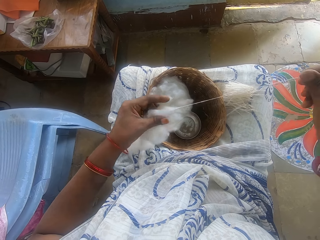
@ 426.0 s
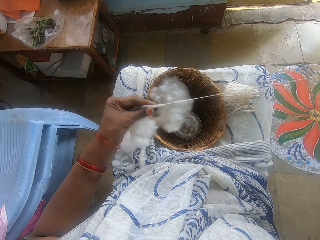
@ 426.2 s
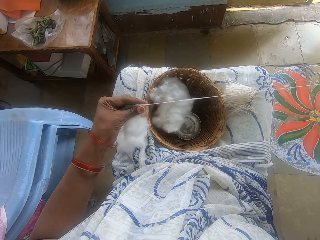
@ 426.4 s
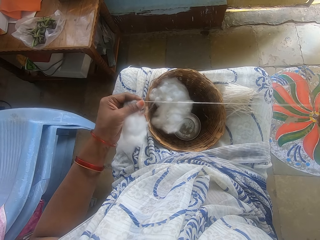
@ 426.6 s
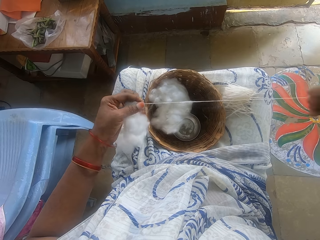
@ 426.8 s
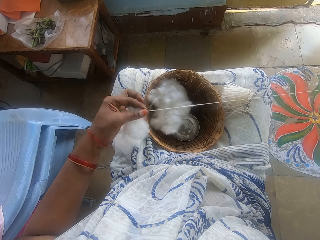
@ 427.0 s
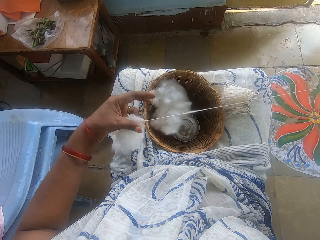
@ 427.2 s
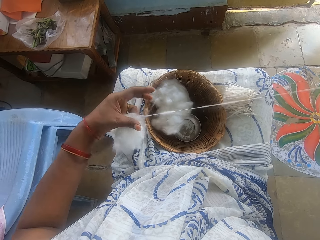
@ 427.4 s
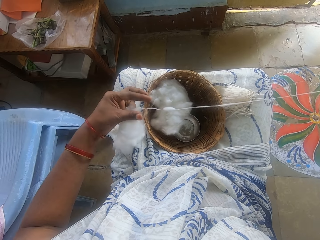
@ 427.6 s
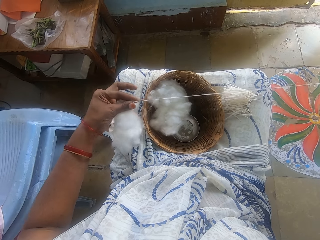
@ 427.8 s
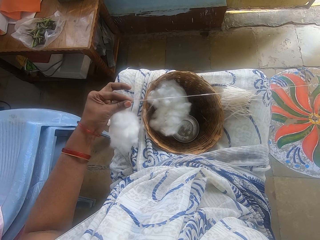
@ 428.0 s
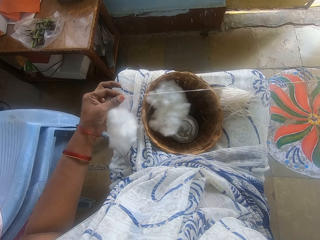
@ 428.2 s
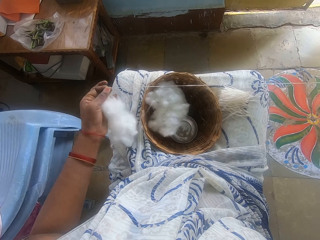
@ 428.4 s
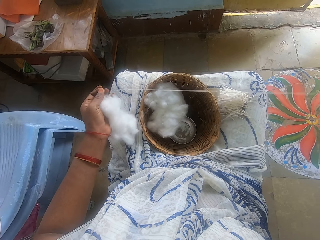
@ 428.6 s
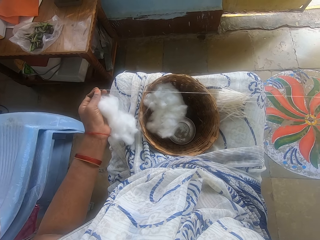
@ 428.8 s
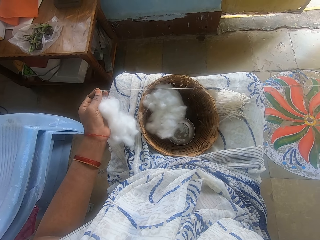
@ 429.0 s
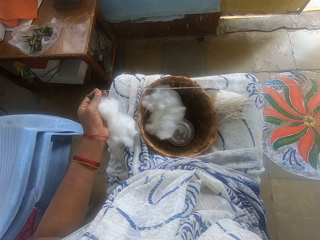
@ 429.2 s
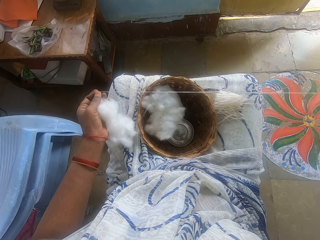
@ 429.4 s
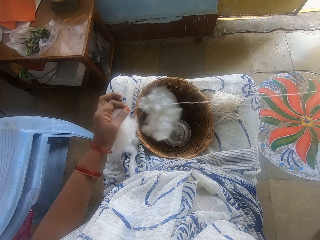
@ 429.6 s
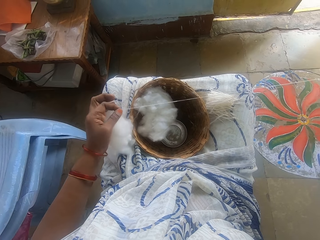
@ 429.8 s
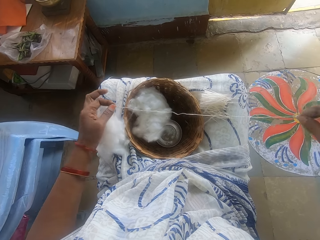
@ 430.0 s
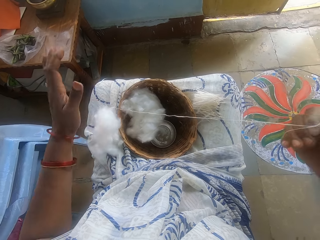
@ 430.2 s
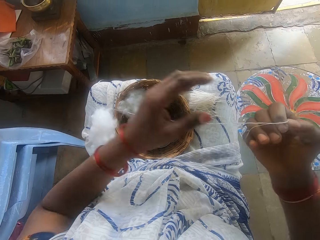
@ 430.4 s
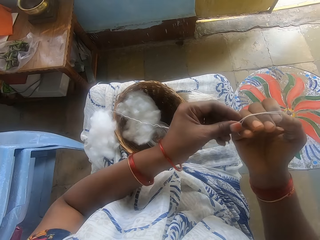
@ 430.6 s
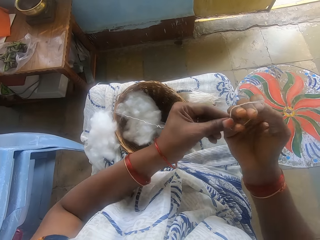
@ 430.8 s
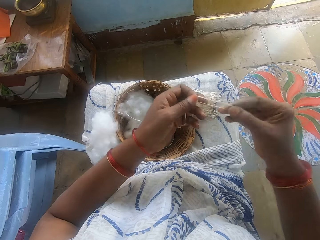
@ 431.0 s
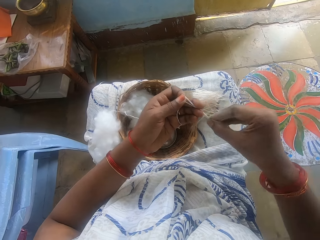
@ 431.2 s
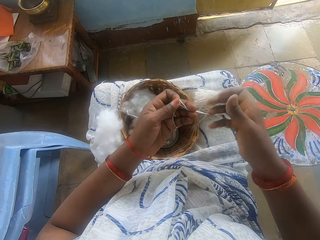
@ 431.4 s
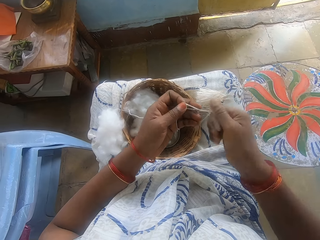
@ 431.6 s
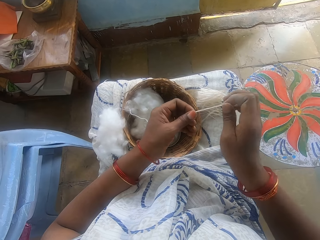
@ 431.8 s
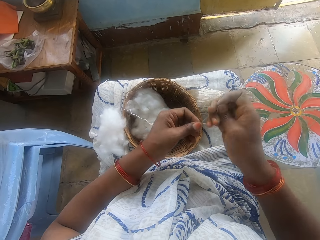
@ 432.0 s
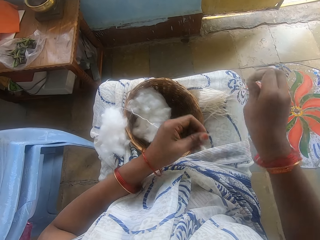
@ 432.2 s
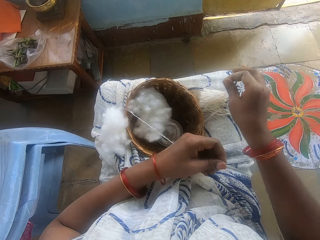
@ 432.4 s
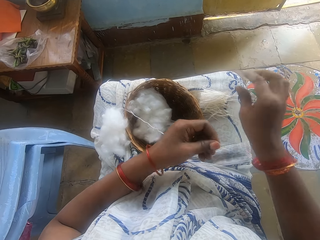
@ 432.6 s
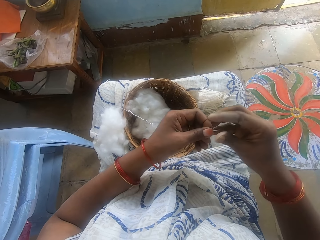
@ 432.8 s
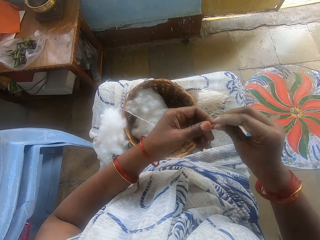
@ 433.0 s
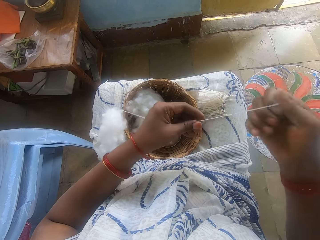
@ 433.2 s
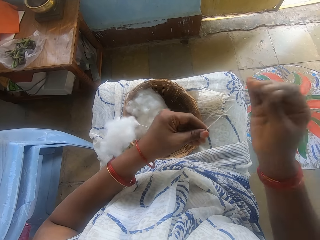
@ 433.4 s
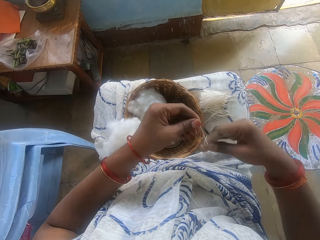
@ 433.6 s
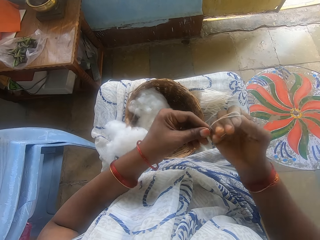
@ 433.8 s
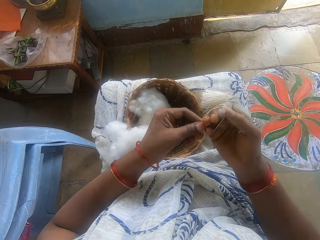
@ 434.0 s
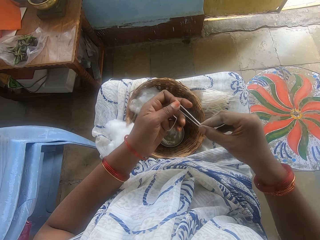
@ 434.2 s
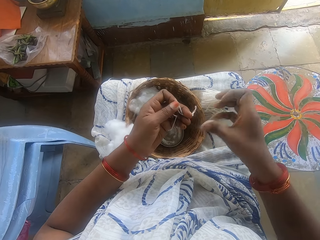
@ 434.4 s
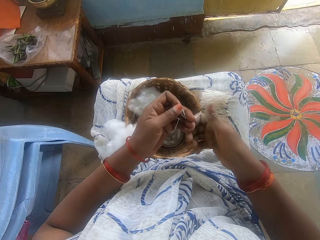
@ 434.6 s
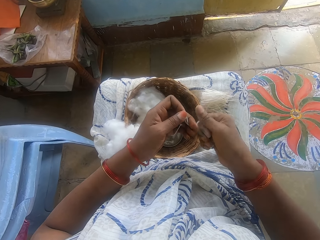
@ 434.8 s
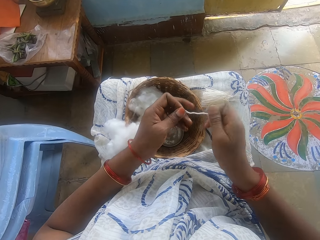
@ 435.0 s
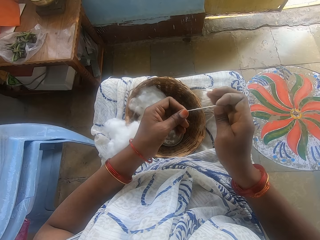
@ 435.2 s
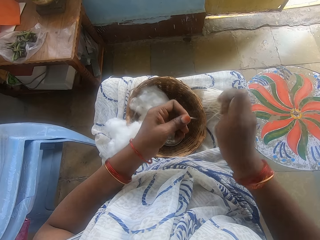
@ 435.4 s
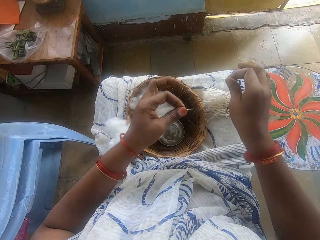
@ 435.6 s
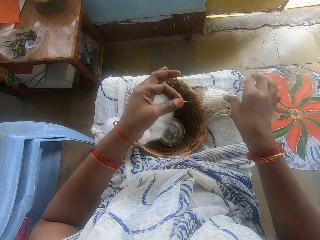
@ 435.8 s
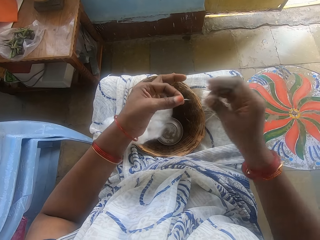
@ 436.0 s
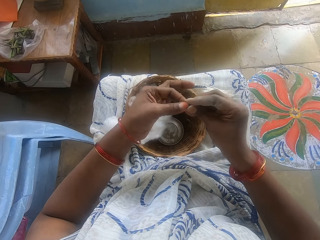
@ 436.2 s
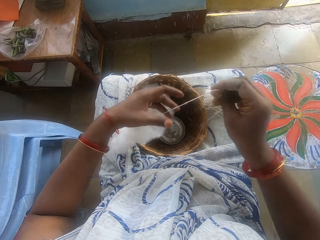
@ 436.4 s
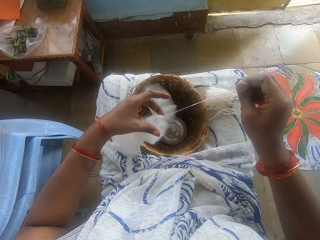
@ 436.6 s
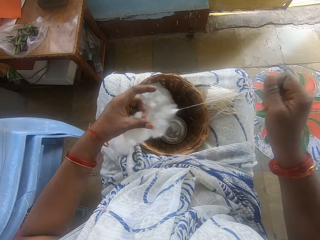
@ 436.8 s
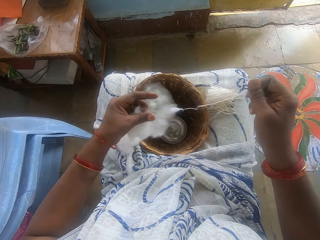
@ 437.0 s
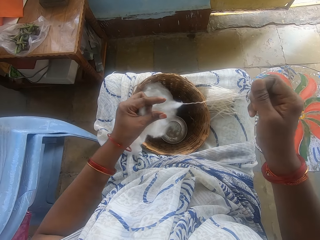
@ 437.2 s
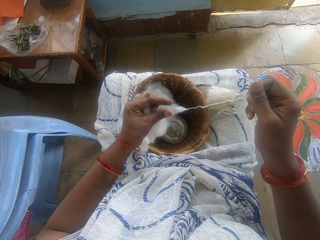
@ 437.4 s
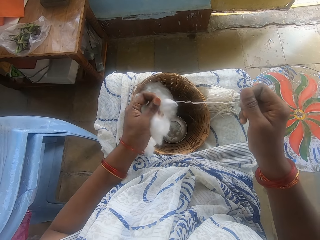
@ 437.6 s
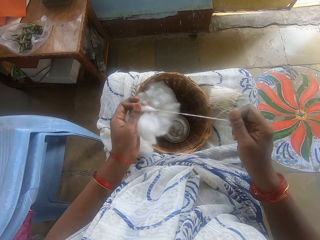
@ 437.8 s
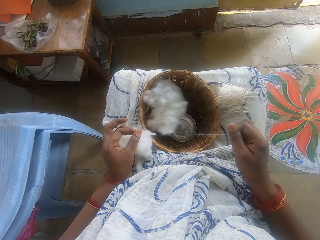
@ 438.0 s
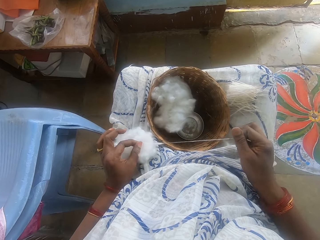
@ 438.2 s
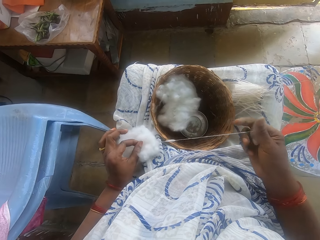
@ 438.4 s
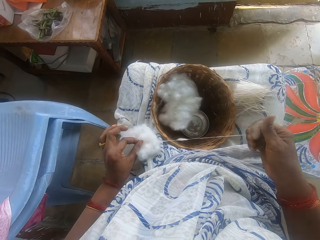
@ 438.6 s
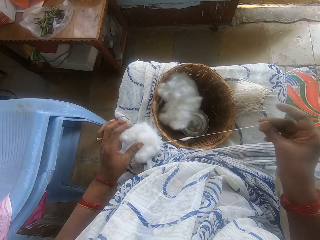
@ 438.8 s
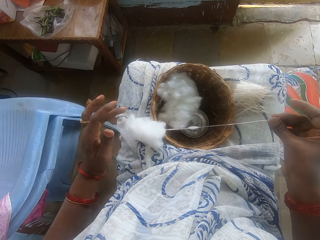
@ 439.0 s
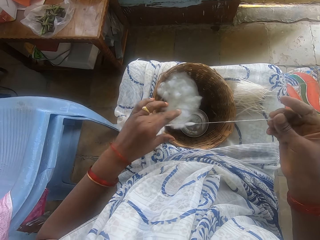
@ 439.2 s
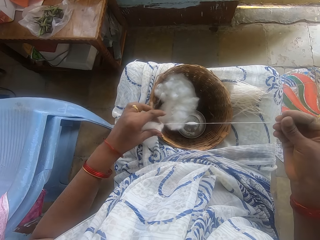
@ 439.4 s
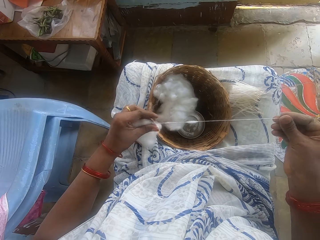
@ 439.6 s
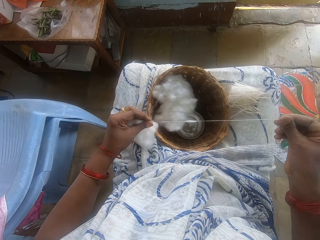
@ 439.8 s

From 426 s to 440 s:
The camera wearer takes the cotton from the hand. She measures the cotton wool. She spins the cotton. She cuts the cotton wool. She drops the cotton wool on her lap. She winds the cotton on the hand. She measures the cotton wool. She takes the cotton from the hand. She spins the cotton. She cuts the cotton wool. She drops the cotton wool on her lap. She spins the cotton. She threads the cotton wool.

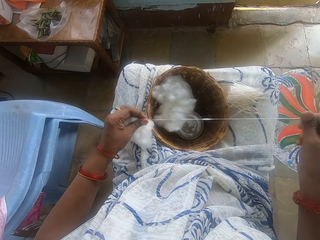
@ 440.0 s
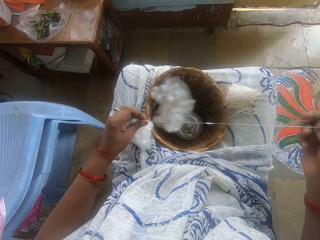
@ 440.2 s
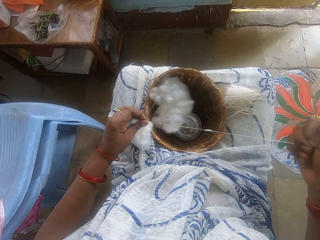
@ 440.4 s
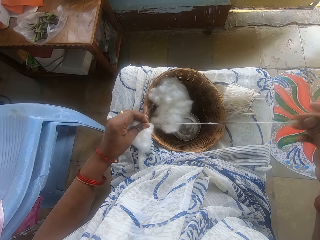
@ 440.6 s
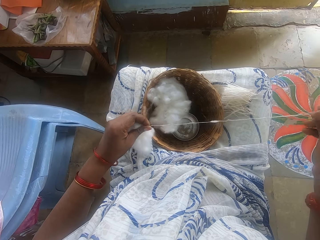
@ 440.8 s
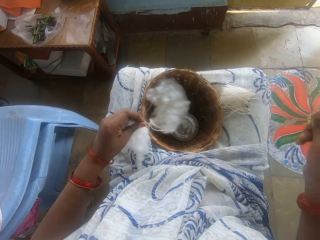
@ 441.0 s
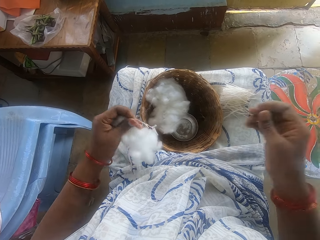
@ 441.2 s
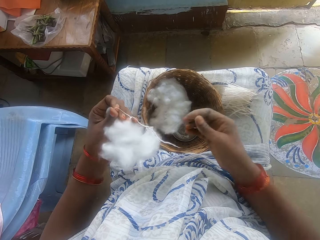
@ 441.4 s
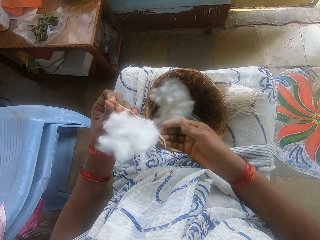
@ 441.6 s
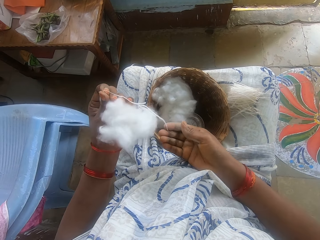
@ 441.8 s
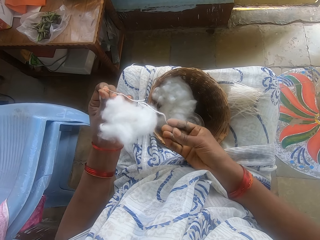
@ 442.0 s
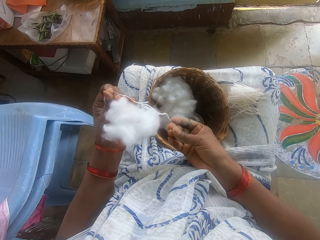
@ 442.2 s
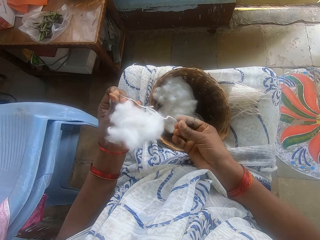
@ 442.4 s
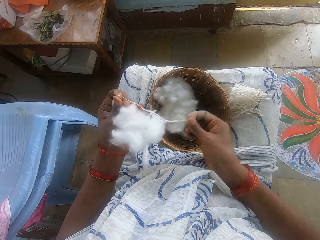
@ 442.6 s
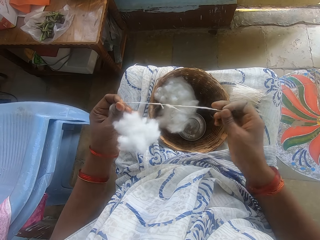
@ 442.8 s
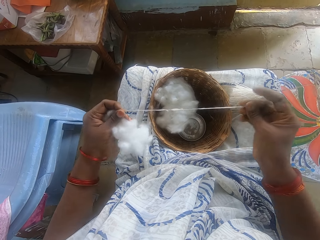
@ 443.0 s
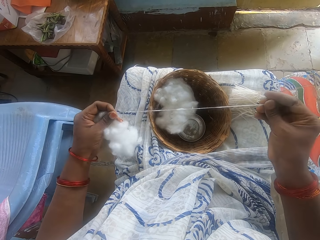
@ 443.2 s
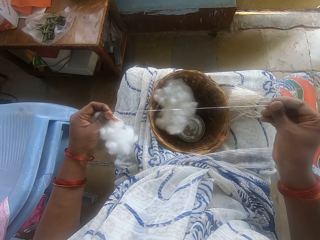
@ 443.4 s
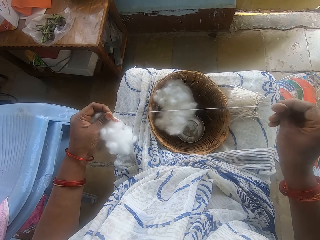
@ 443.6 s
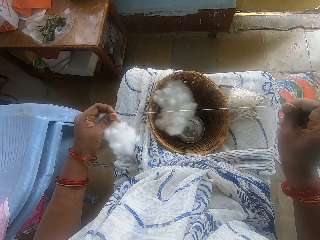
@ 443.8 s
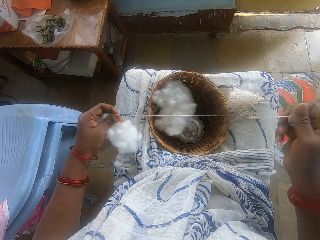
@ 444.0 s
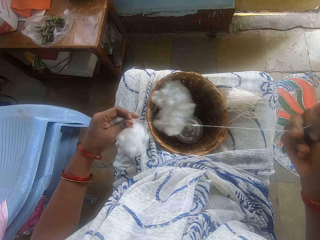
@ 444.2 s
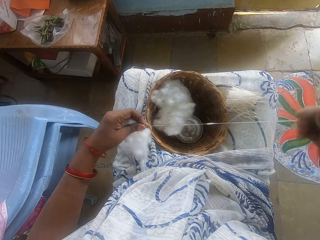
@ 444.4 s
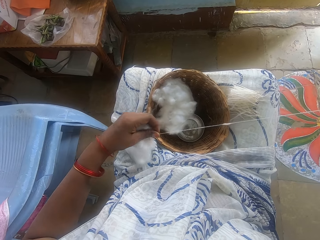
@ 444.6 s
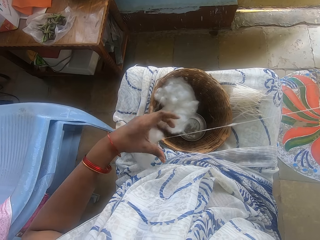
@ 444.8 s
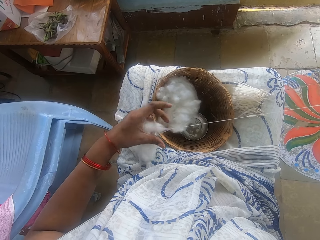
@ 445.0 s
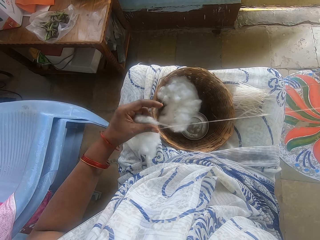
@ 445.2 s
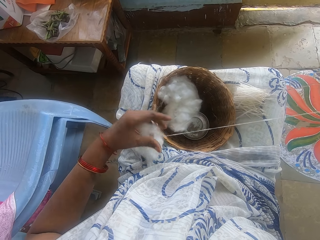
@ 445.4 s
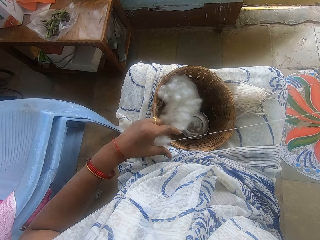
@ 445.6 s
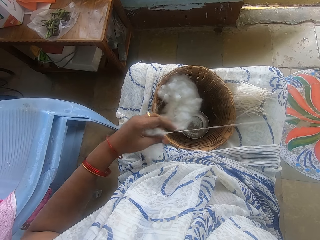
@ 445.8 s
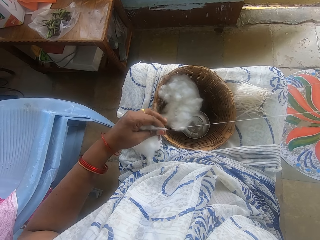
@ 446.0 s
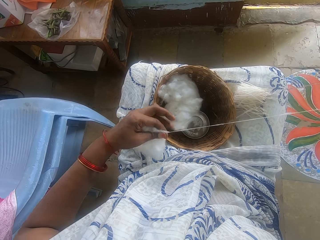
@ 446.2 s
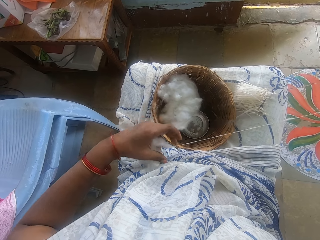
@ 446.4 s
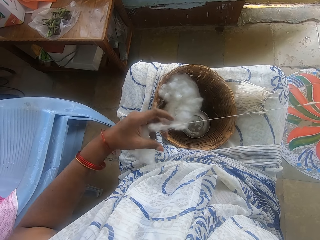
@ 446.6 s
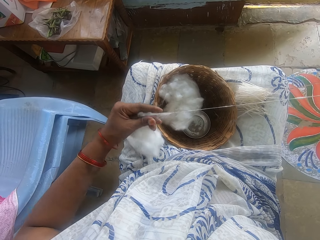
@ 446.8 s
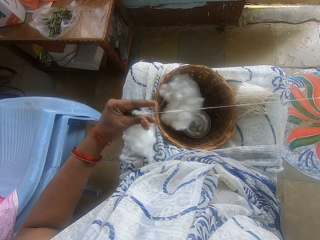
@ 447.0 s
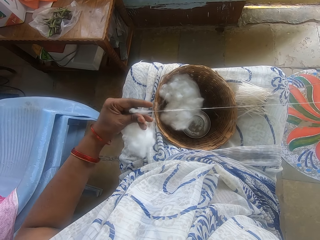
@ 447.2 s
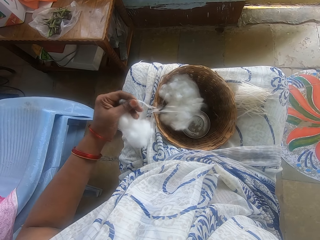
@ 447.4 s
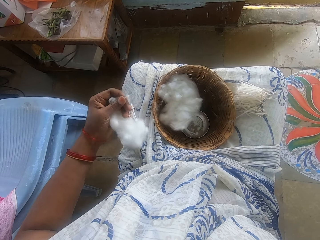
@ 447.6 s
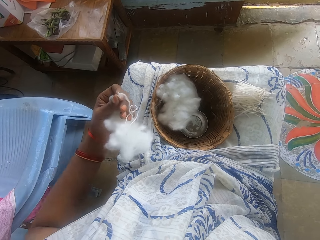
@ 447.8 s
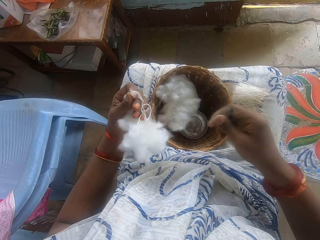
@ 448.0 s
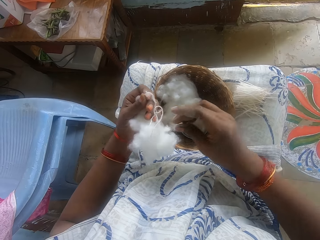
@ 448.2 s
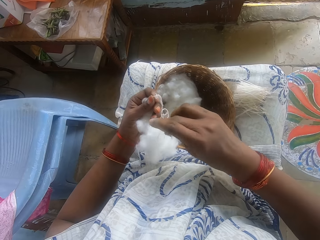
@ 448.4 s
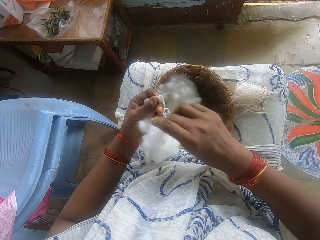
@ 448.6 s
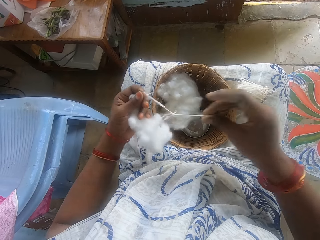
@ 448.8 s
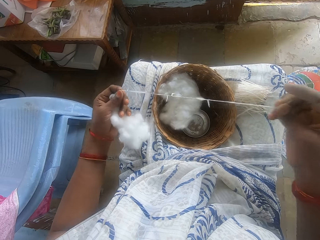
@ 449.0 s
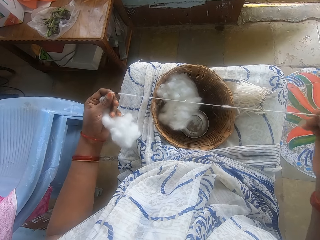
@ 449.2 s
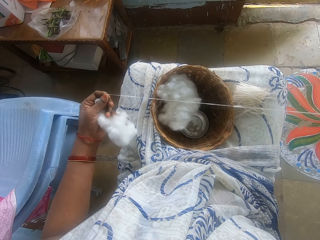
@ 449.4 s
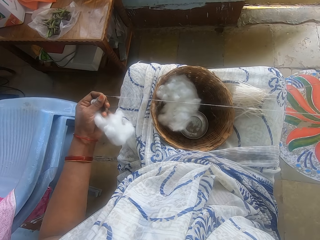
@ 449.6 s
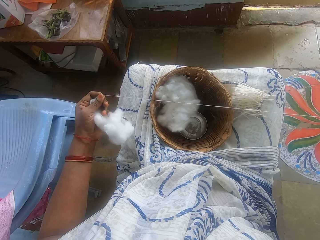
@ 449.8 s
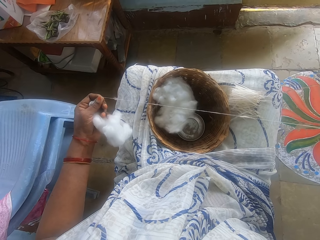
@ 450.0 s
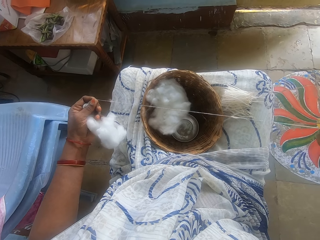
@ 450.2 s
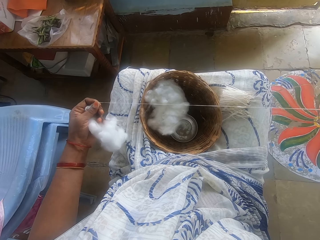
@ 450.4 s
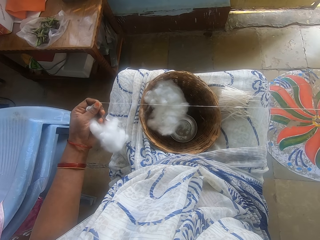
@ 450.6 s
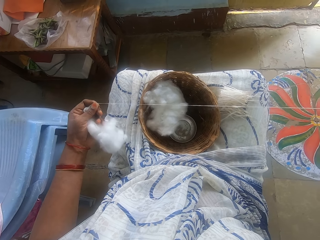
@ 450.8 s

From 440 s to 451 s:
The camera wearer picks the cotton. They spin the cotton. They pick the cotton. They spin the cotton.
